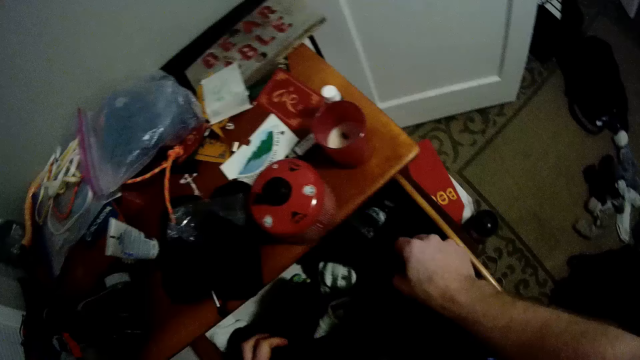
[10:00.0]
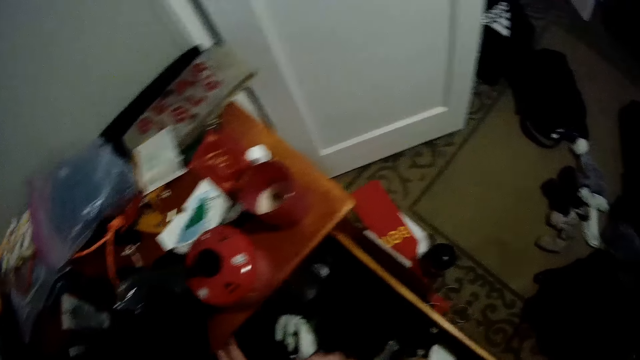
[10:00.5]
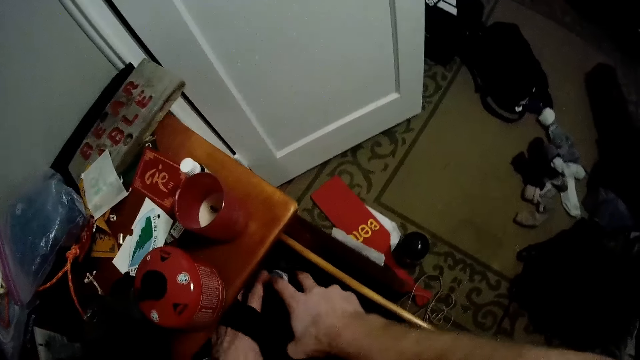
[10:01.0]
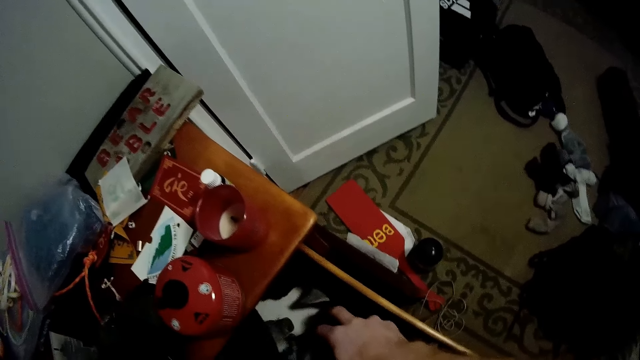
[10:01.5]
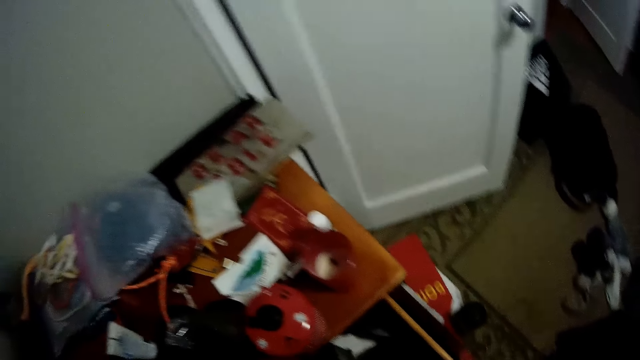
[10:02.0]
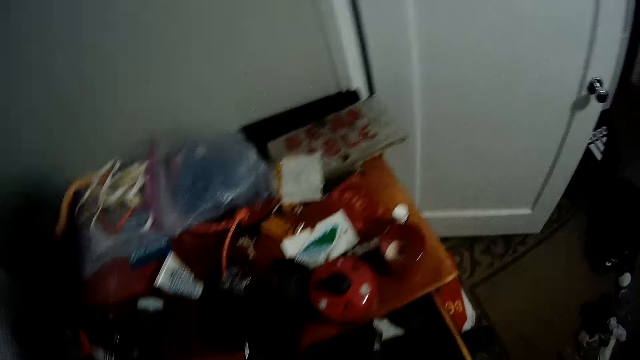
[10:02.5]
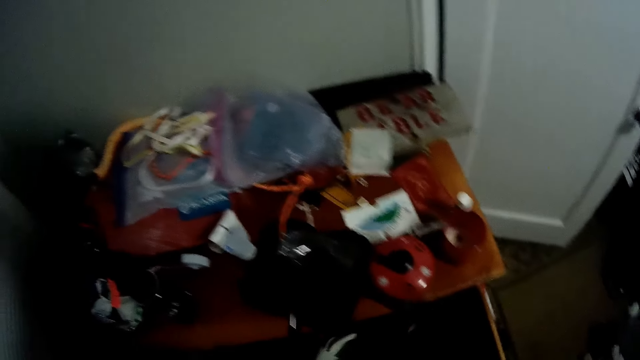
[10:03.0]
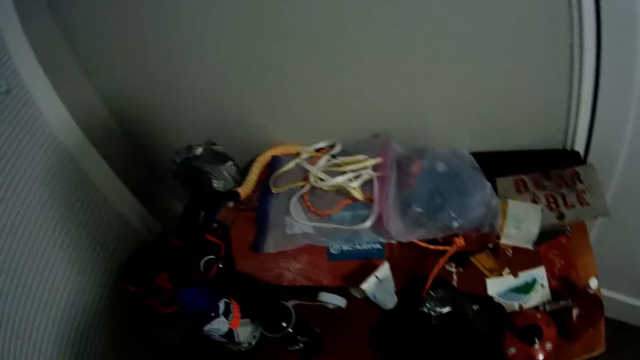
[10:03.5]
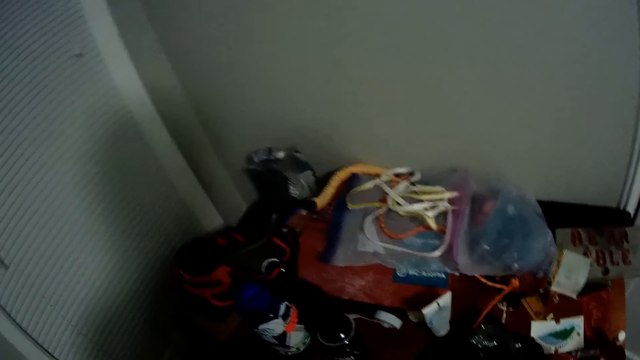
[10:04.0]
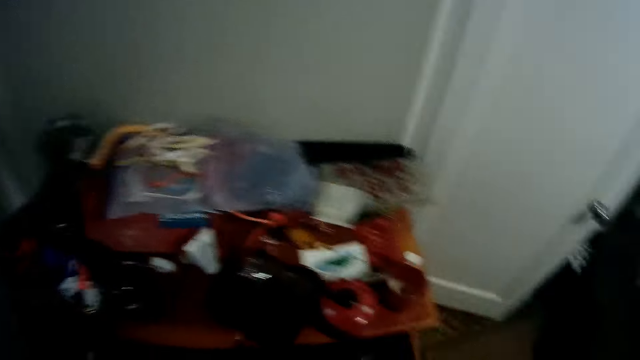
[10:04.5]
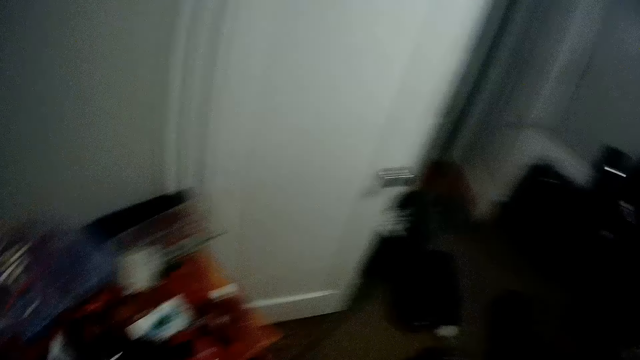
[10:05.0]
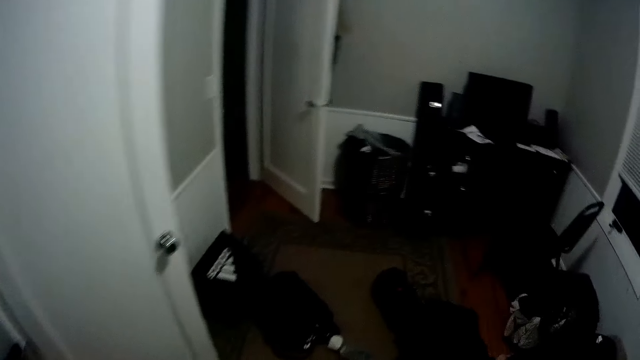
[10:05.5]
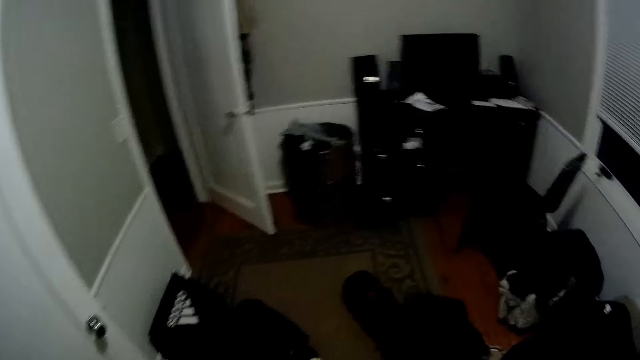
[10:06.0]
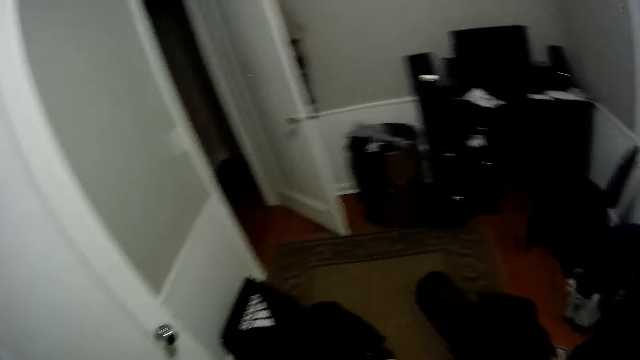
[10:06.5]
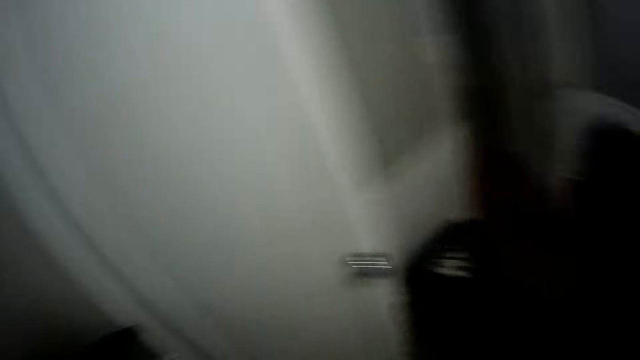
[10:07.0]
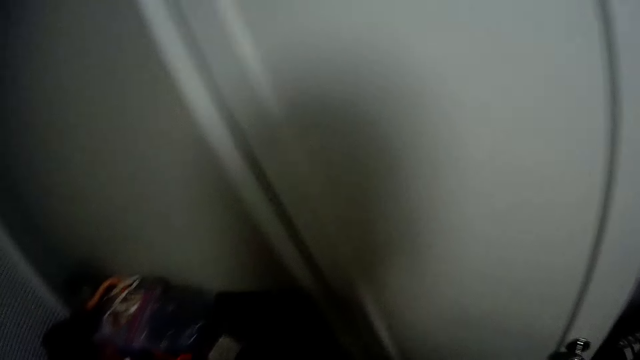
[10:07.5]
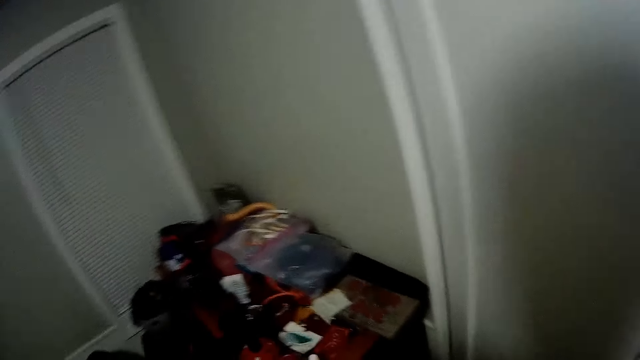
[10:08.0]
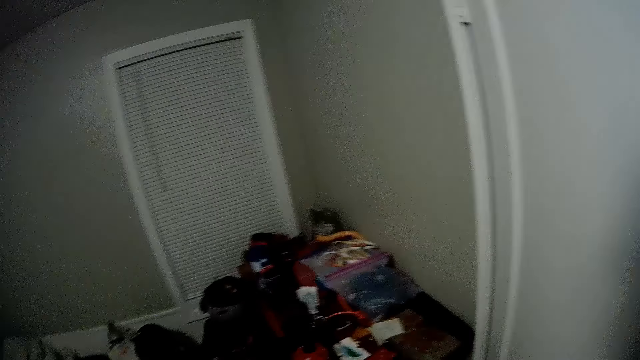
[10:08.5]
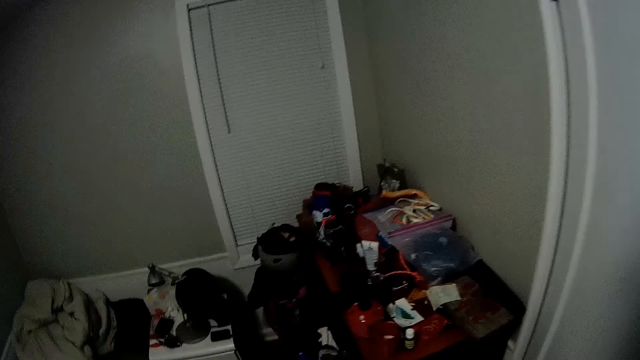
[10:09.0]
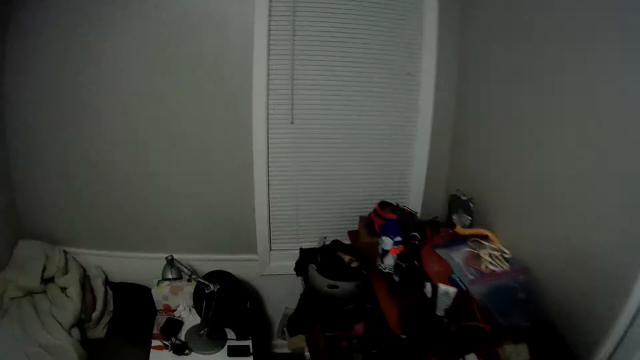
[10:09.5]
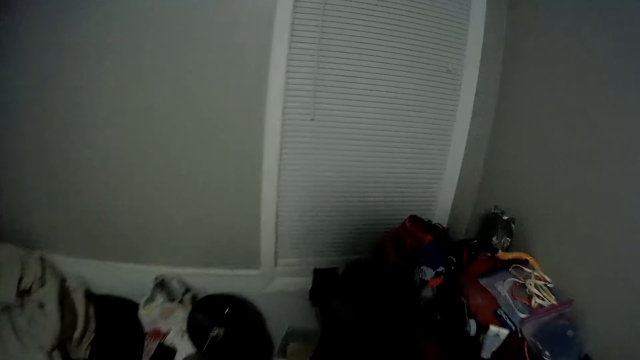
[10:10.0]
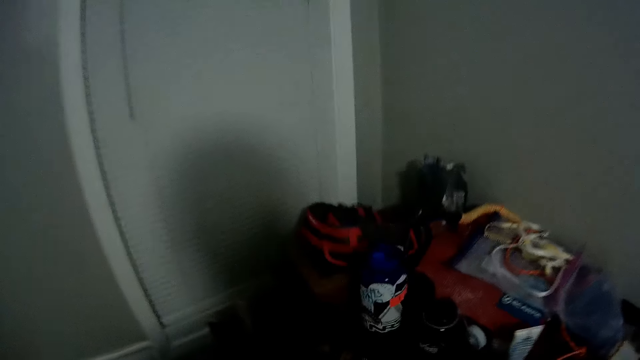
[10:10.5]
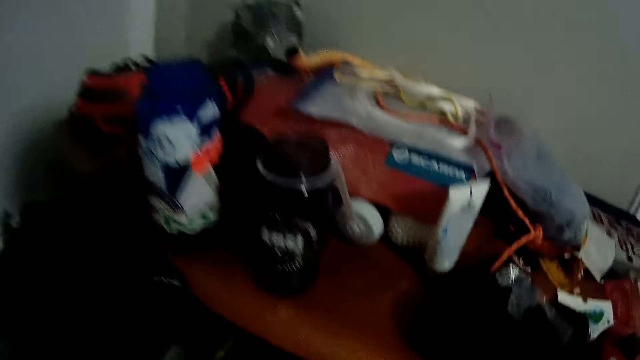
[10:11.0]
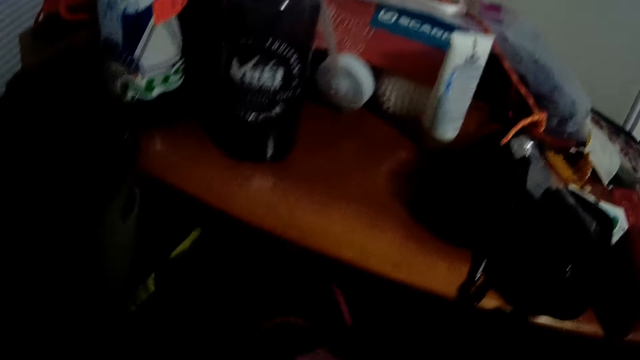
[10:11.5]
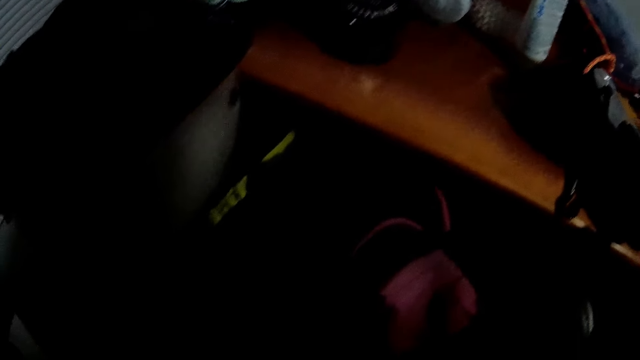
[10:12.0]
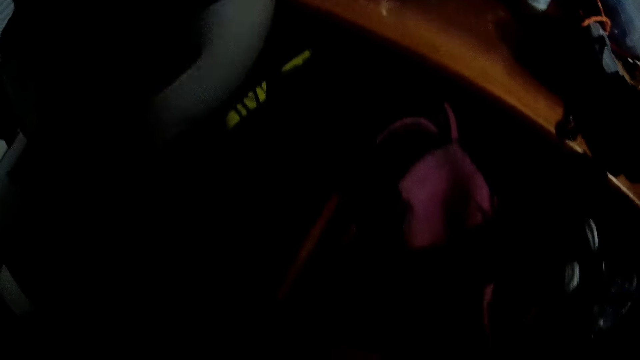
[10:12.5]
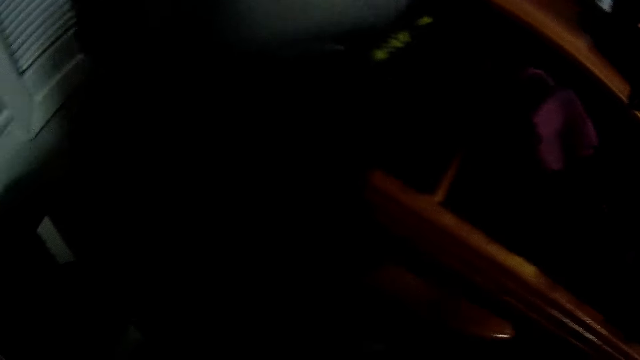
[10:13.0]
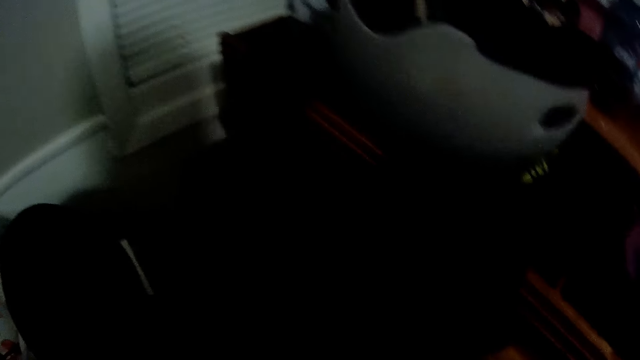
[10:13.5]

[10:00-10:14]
The camera wearer pushes the drawer. They turn right. They turn left. They walk in the room. They move right.

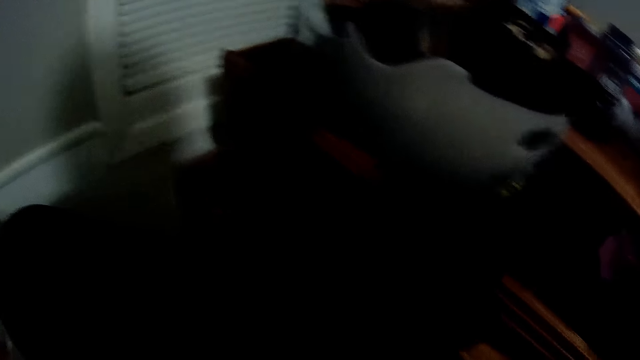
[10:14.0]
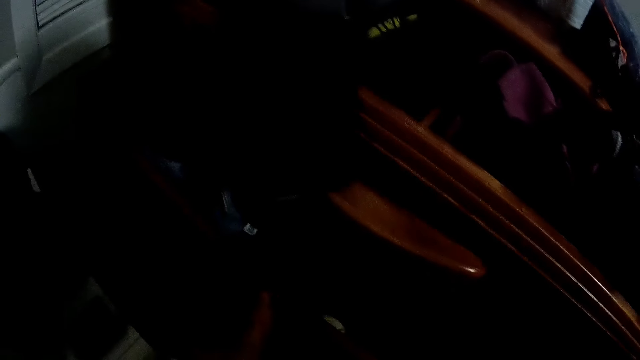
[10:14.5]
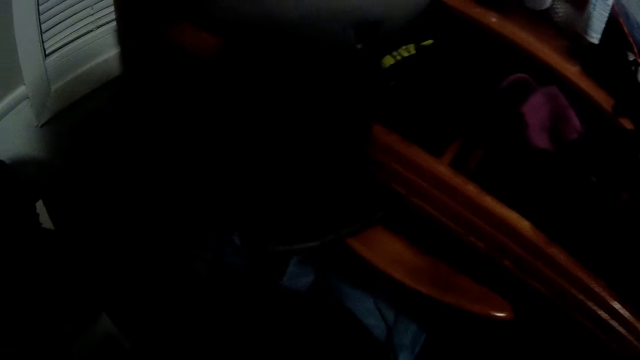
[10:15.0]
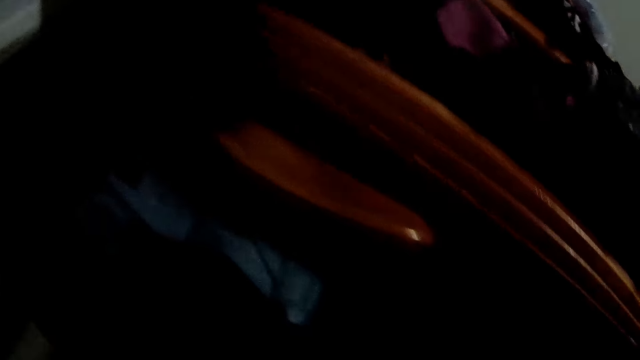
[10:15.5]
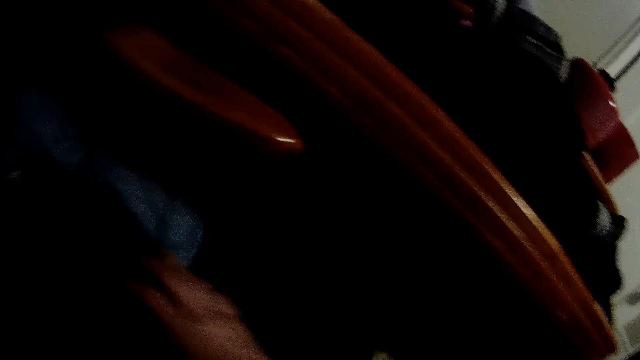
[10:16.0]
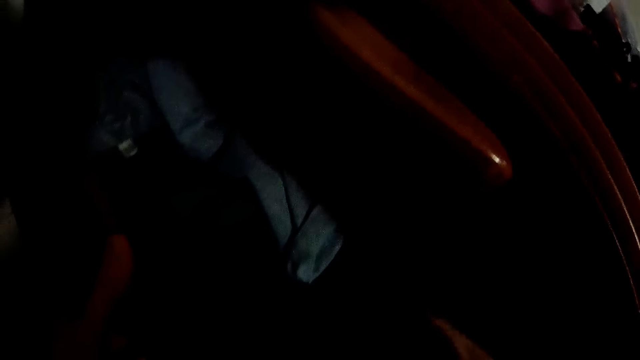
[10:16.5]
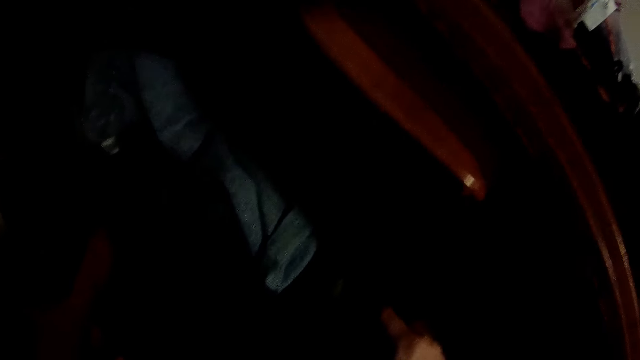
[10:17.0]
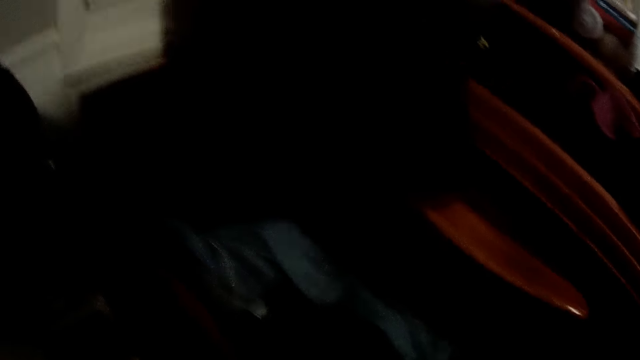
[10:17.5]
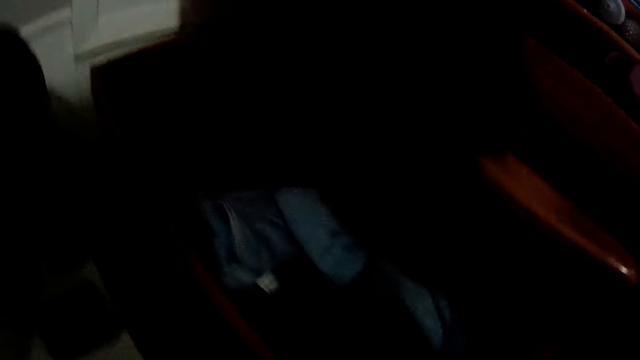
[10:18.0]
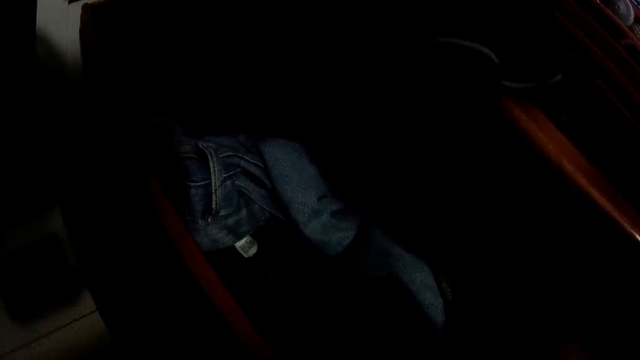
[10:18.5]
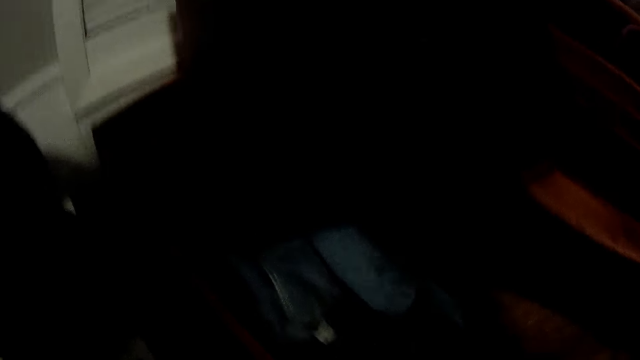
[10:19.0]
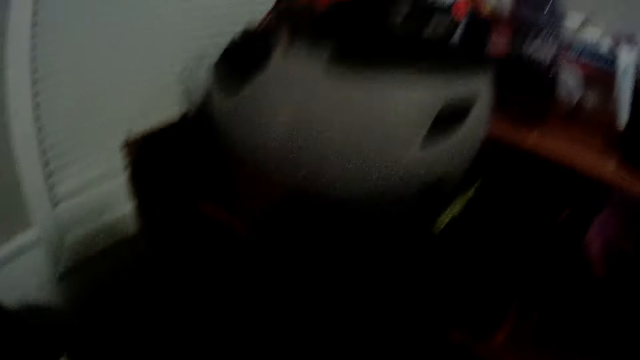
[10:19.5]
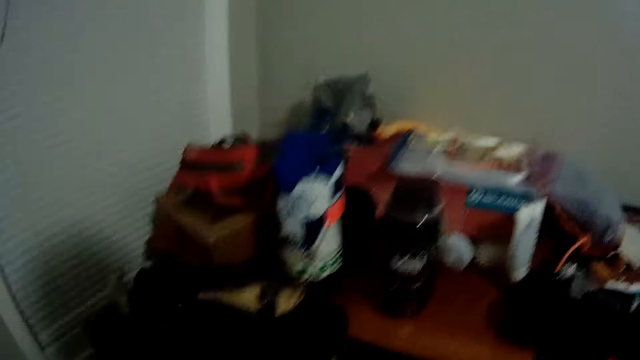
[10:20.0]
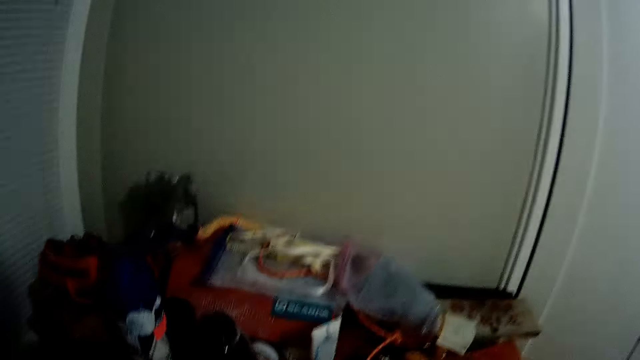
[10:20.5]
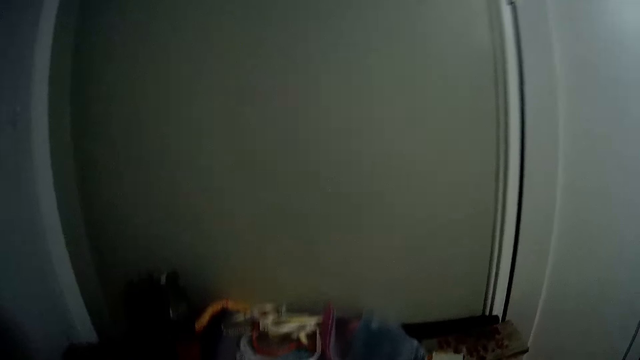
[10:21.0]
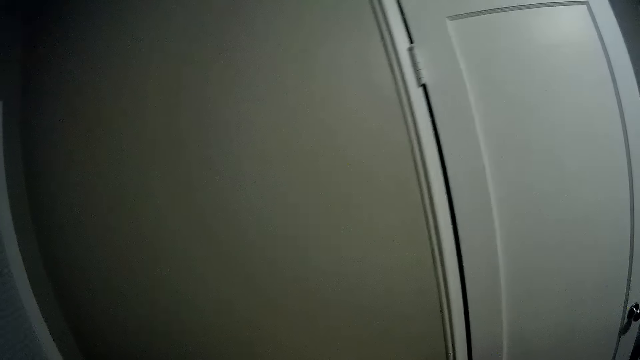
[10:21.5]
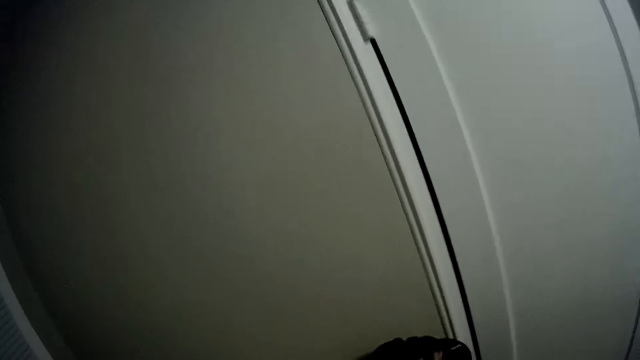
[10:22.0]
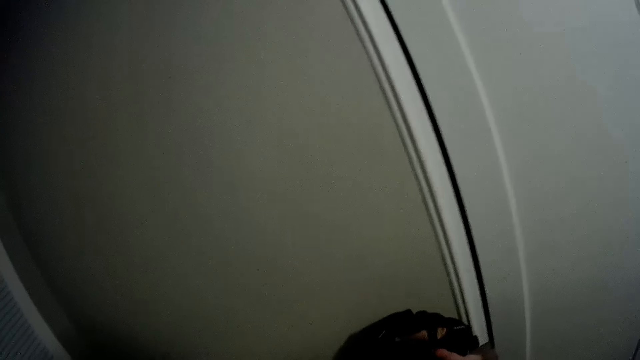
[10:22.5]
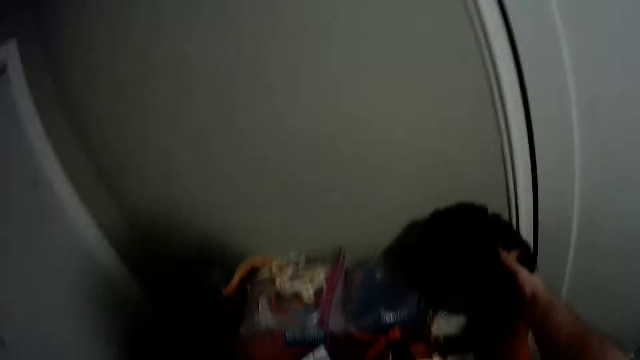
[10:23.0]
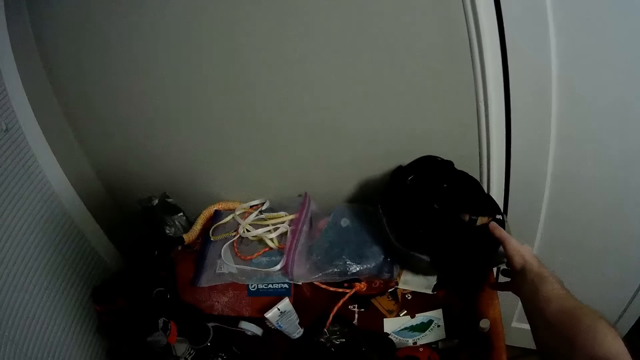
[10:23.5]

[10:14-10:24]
The camera wearer opens a drawer. They swing their hand, hold something, and swing their hand. They move the head up. They move the head right. They swing their hand. They put the head gear on the drawer. They swing their hand.
